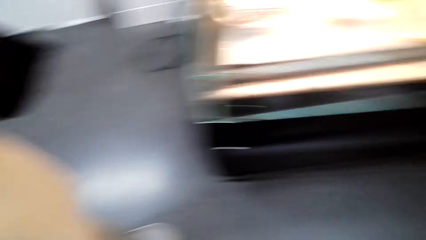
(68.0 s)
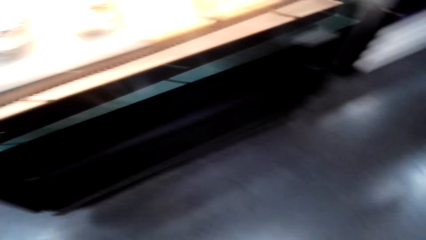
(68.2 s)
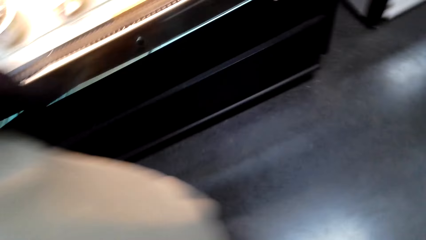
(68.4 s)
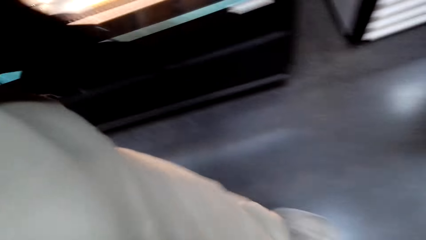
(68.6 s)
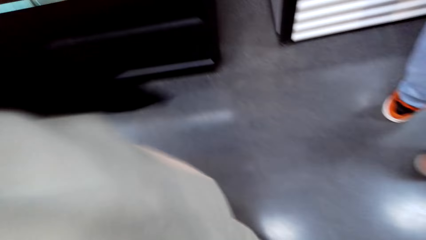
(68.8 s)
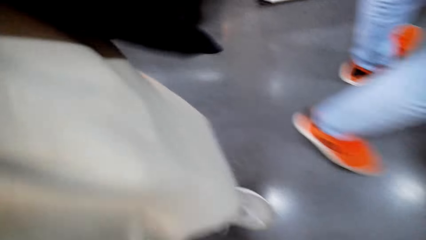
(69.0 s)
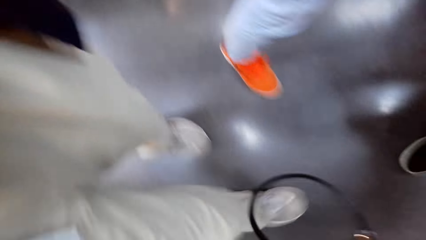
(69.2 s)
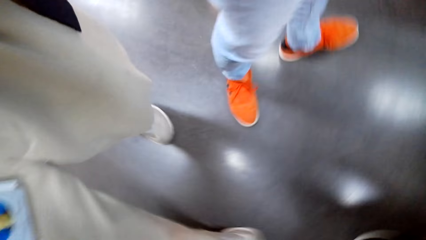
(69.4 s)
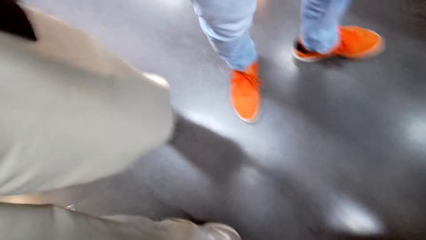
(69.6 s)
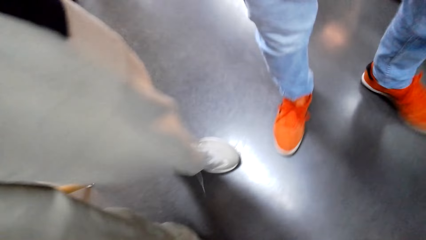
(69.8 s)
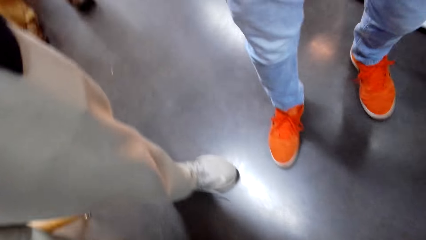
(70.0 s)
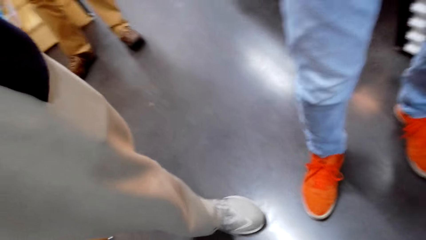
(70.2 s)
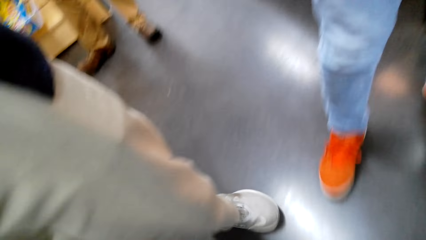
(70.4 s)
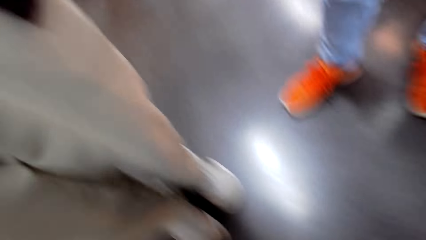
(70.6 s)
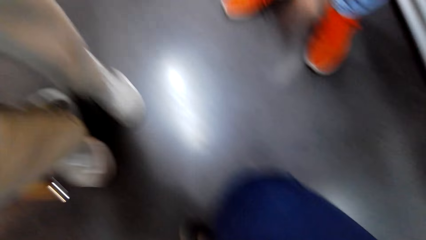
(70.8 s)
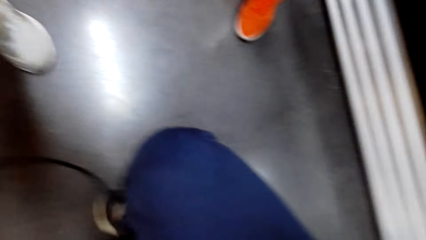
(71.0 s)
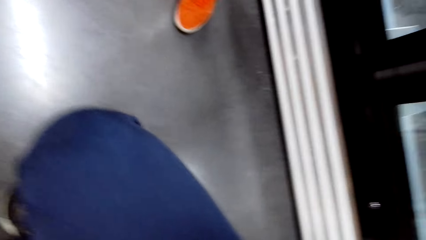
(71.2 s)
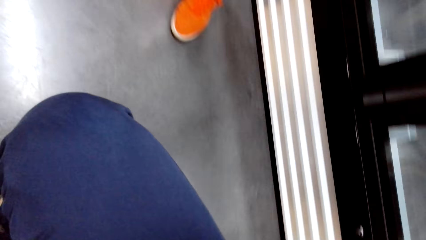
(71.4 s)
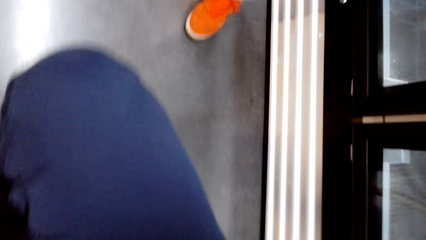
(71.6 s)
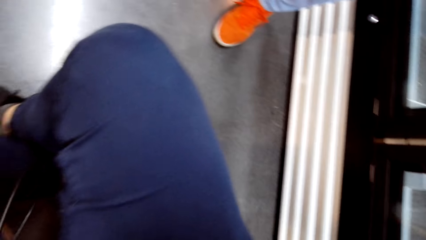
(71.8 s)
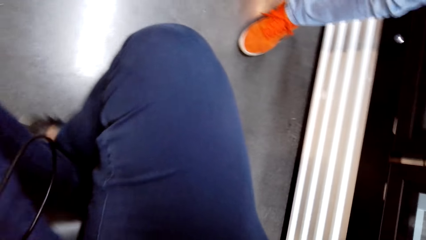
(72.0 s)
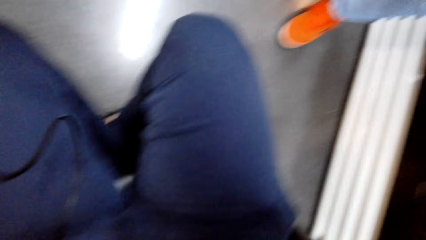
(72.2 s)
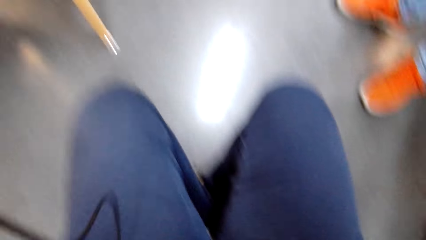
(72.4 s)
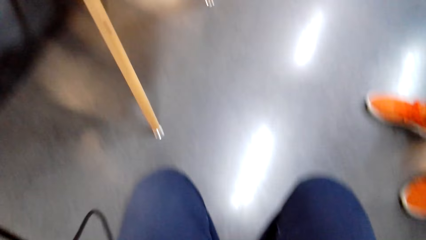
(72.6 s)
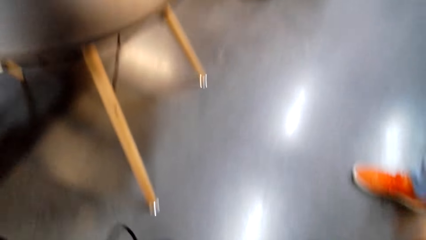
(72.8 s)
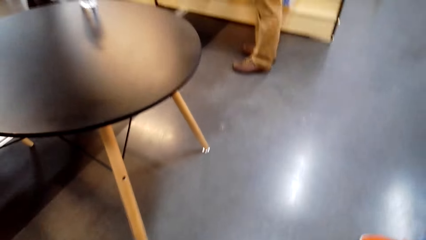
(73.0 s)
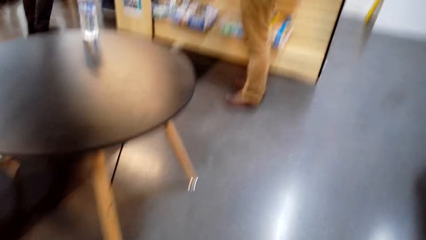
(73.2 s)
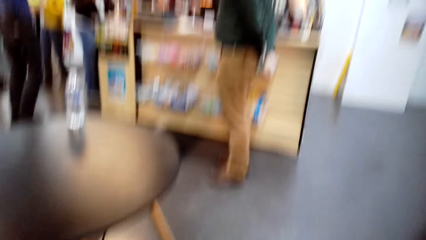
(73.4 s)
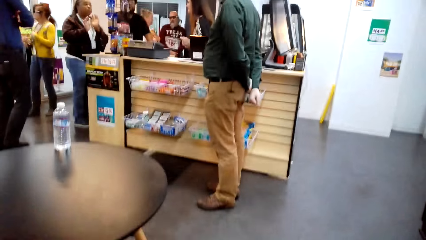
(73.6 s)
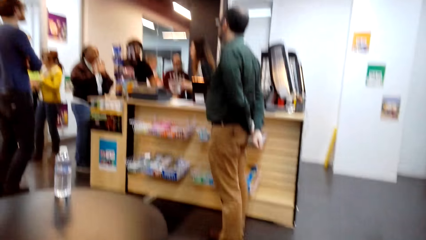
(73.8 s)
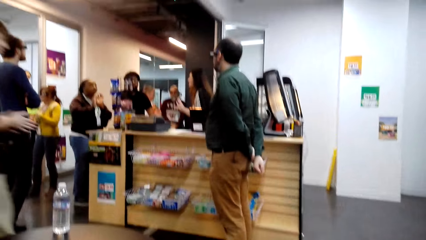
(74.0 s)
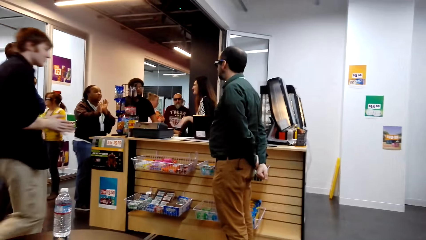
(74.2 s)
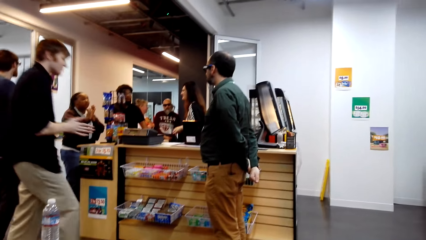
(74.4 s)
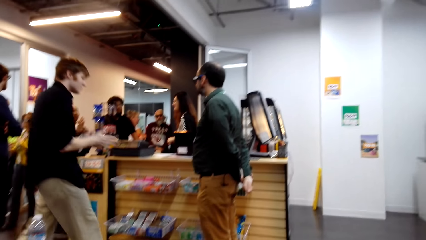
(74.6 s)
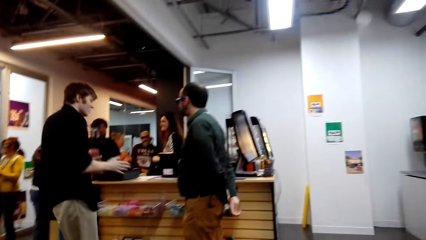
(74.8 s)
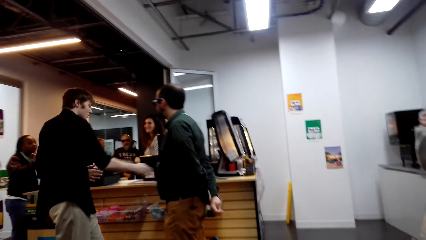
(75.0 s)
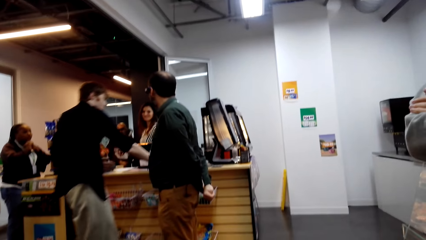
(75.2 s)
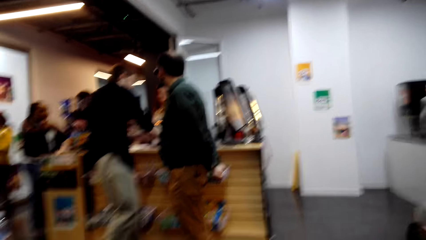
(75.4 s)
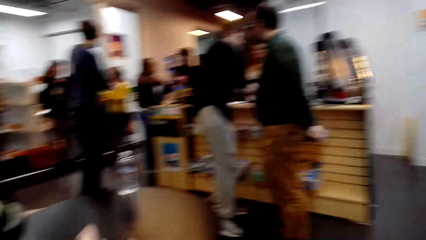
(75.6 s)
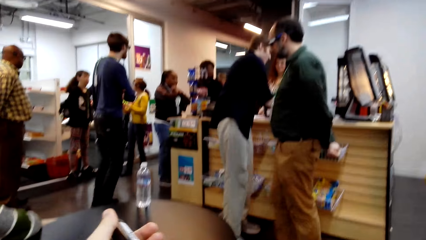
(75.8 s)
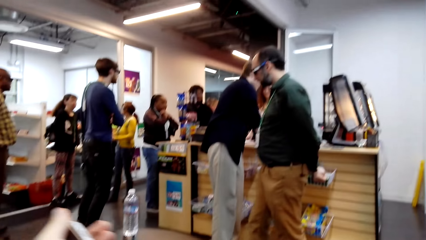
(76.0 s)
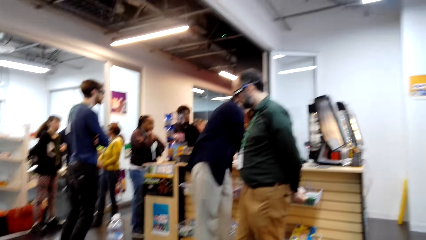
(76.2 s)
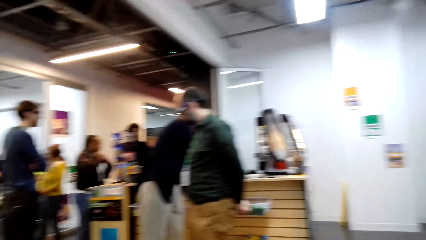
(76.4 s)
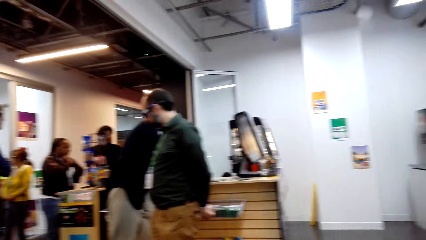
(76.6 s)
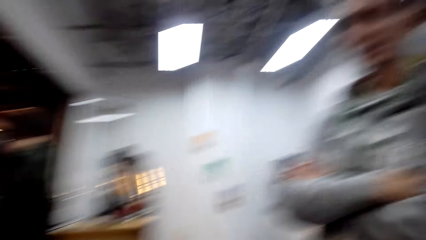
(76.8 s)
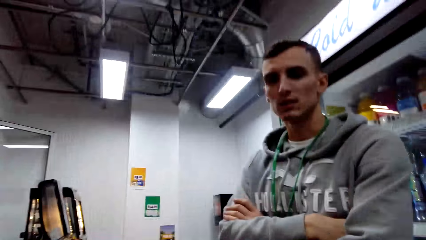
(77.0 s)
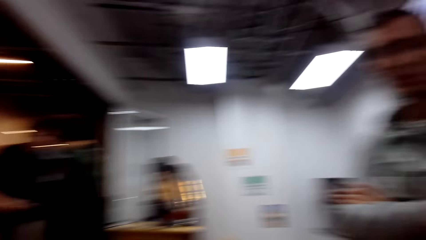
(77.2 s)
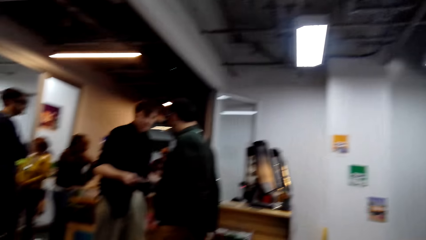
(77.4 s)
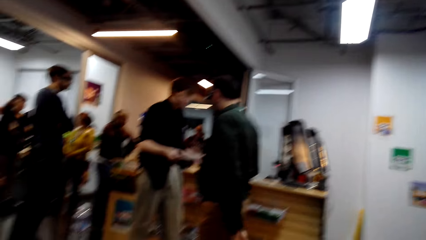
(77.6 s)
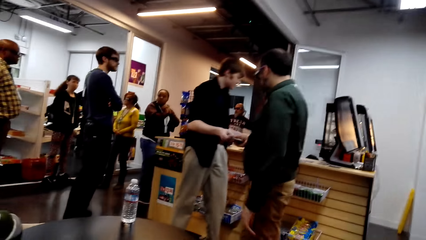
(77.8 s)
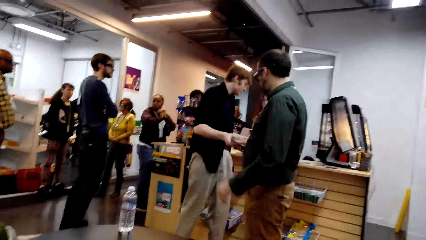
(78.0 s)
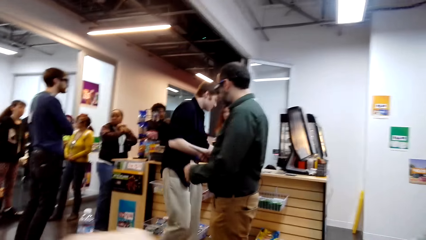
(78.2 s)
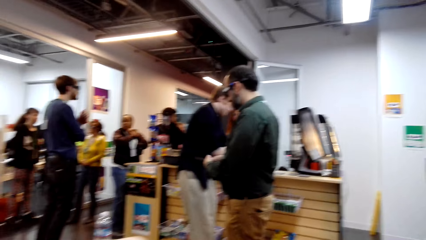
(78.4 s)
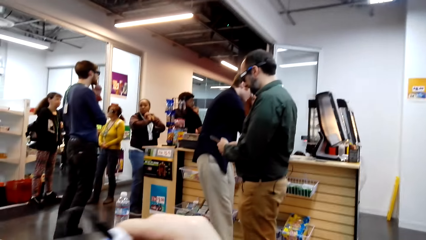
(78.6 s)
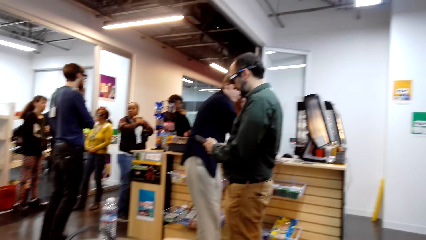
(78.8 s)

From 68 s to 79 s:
The camera wearer looks at people in the shopping mall.

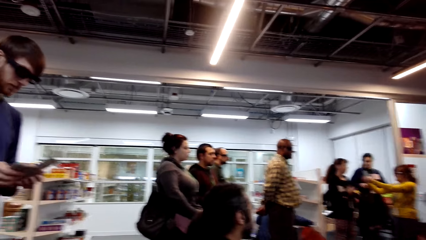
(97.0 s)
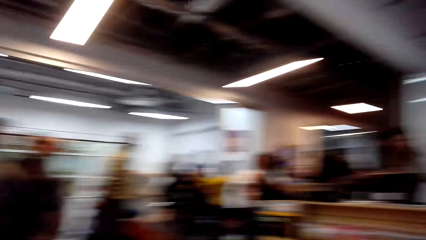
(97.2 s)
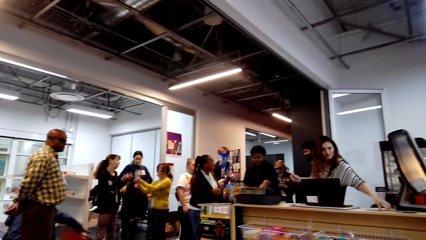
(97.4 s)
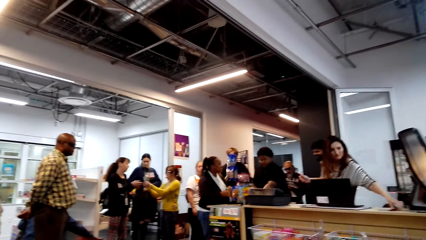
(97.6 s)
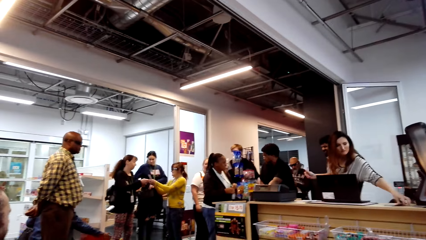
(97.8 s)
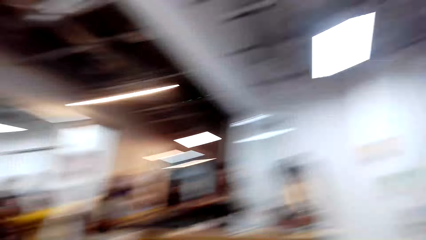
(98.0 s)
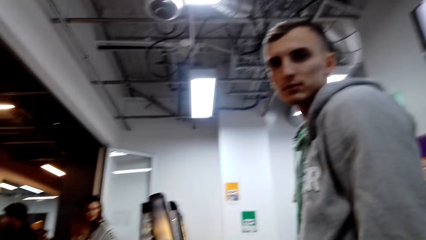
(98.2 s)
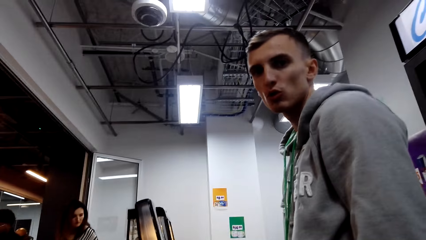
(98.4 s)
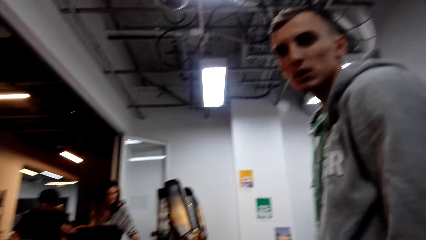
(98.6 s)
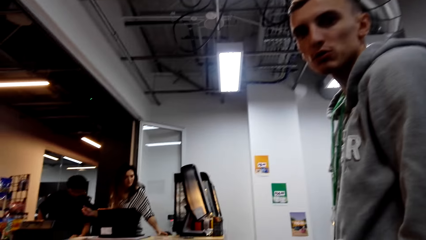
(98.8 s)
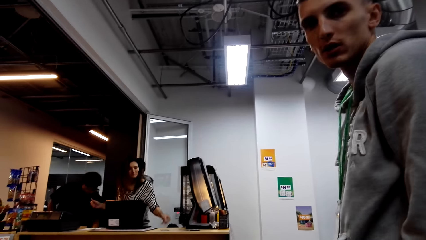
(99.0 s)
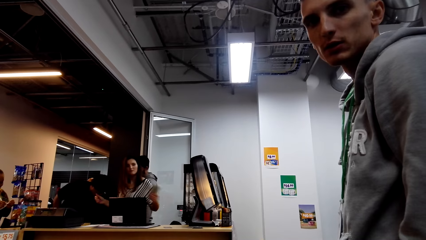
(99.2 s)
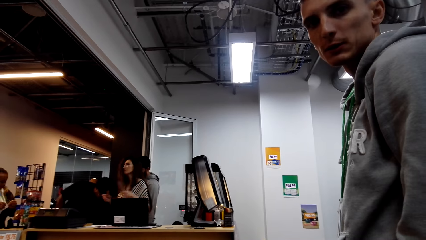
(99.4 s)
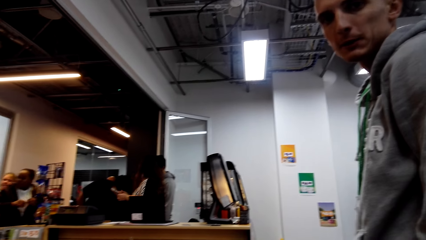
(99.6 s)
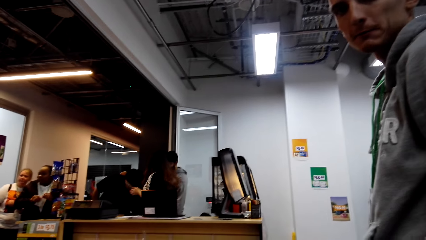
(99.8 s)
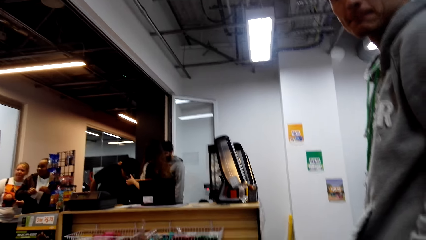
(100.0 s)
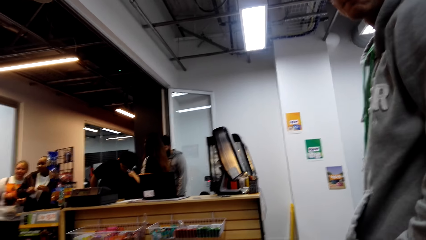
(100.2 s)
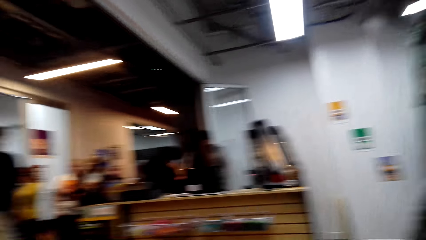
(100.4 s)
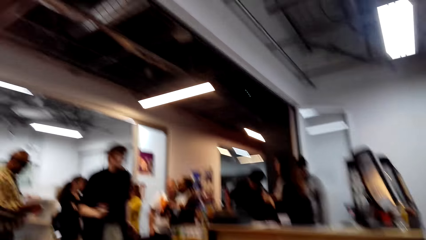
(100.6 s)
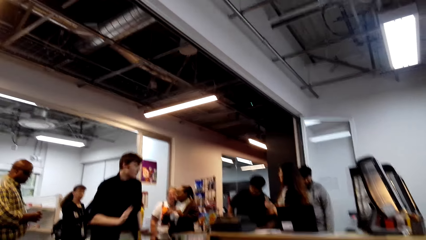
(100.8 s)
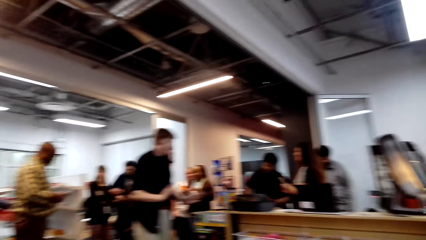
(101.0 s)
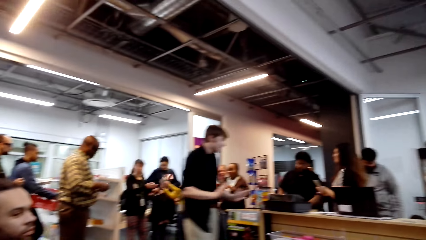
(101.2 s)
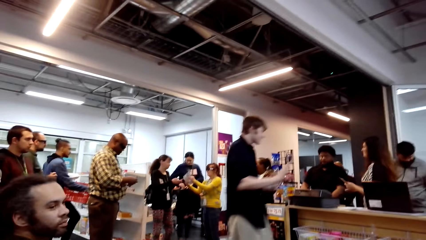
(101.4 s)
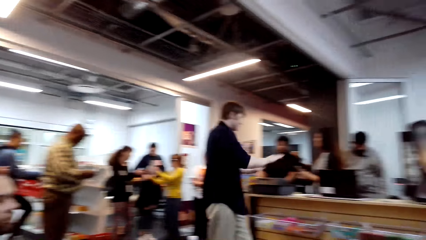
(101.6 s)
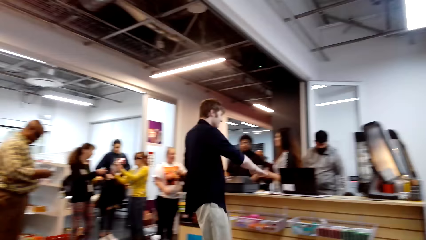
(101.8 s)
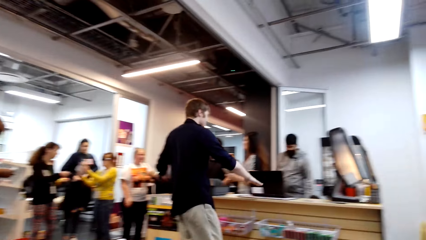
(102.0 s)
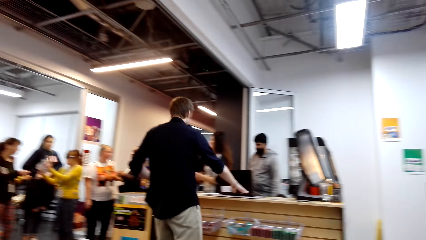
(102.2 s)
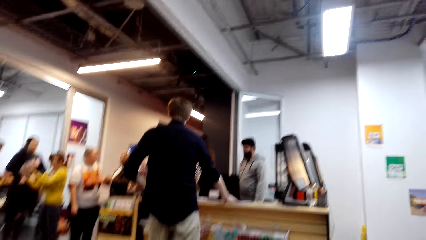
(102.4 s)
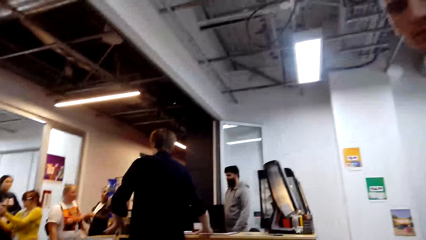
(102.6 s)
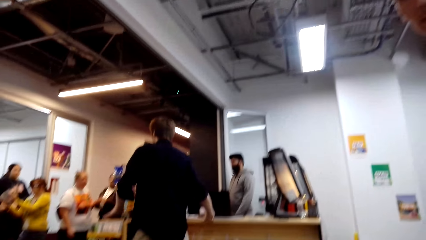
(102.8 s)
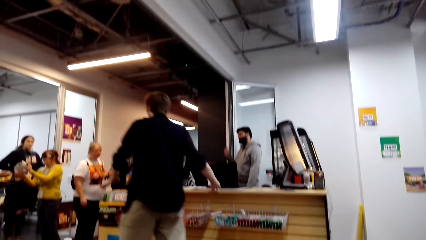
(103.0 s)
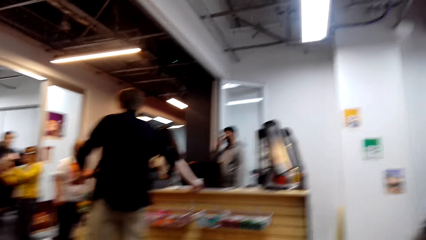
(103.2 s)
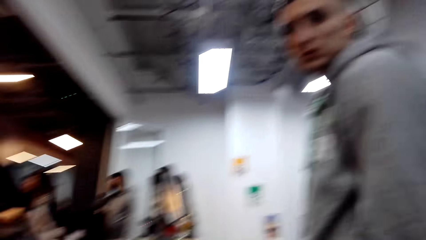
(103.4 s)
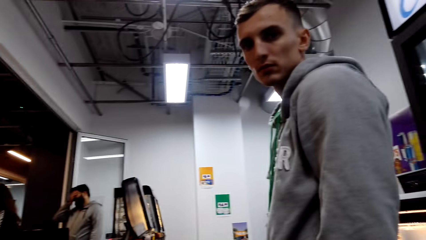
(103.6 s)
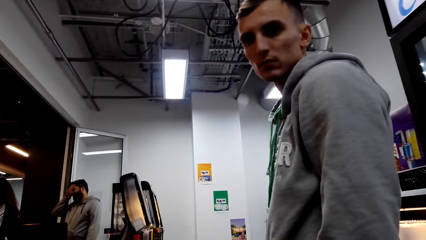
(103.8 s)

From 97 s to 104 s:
The camera wearer converses with a man. They look at people in the shopping mall.
